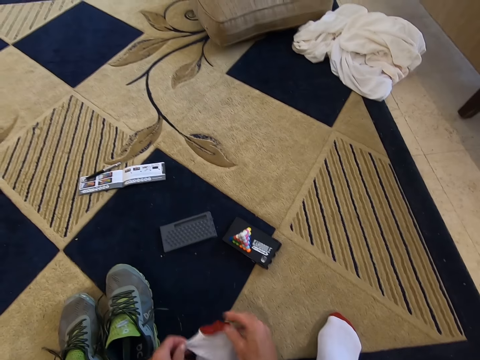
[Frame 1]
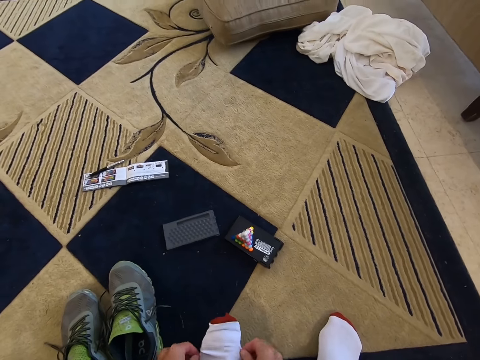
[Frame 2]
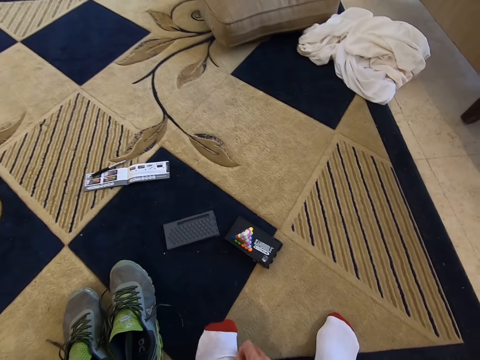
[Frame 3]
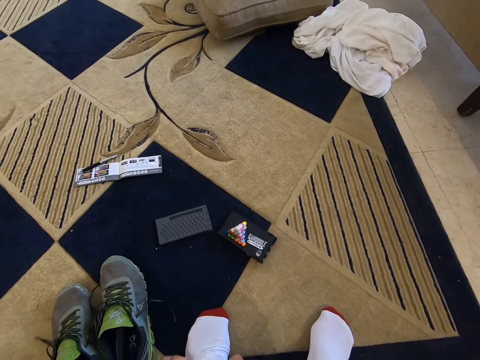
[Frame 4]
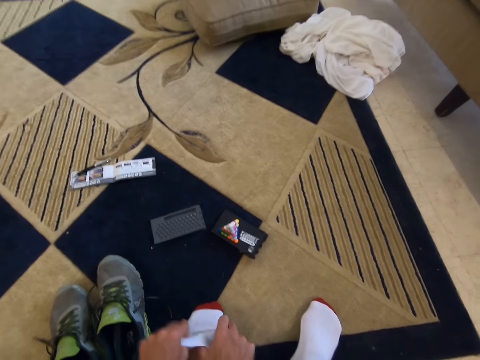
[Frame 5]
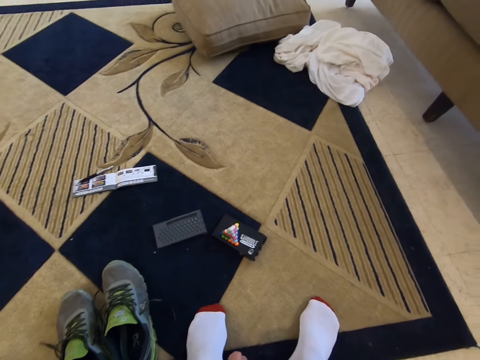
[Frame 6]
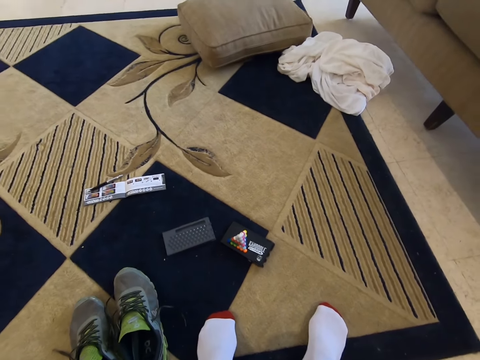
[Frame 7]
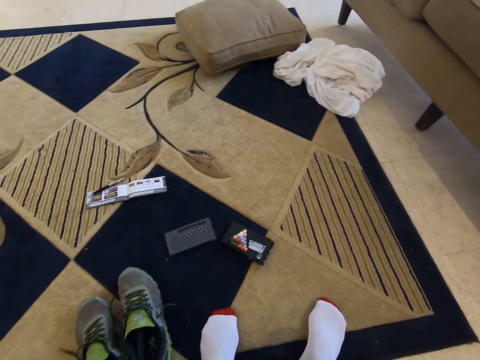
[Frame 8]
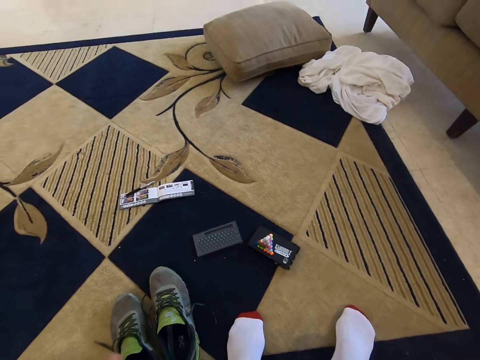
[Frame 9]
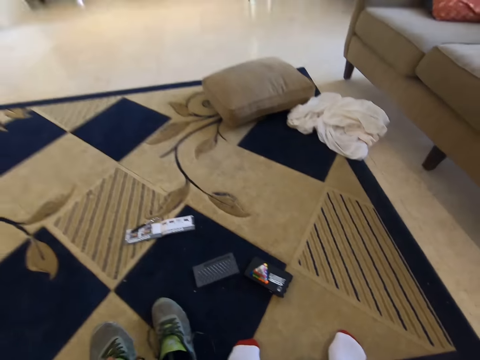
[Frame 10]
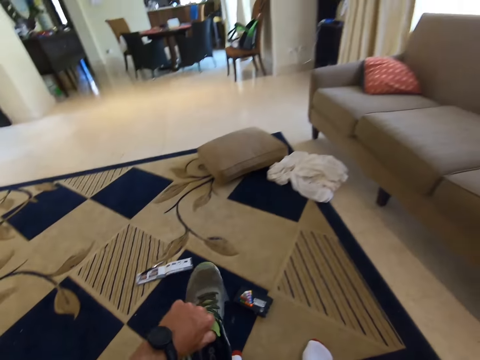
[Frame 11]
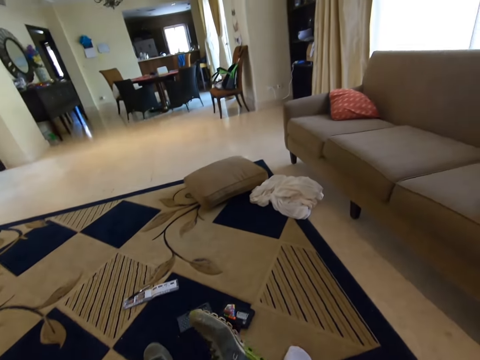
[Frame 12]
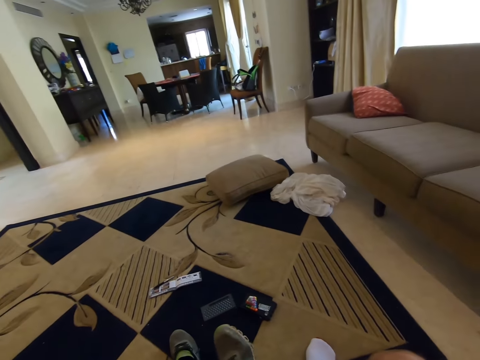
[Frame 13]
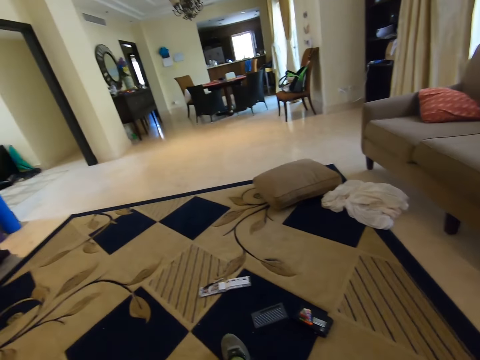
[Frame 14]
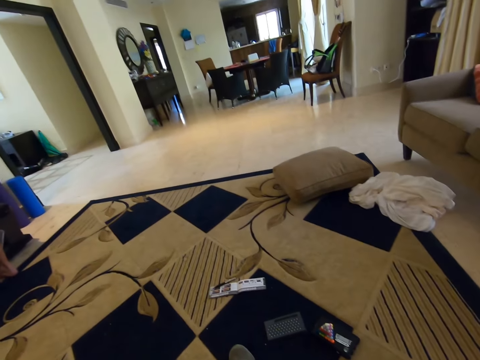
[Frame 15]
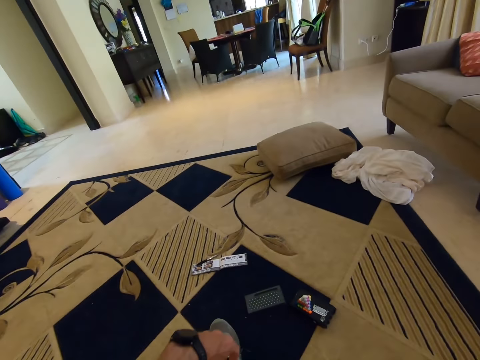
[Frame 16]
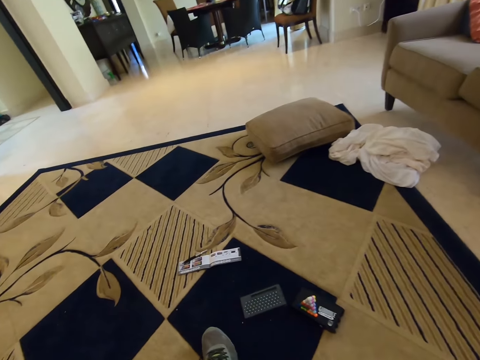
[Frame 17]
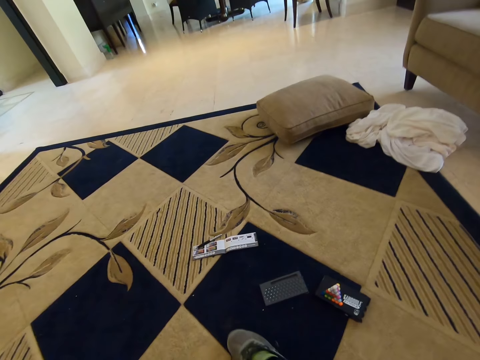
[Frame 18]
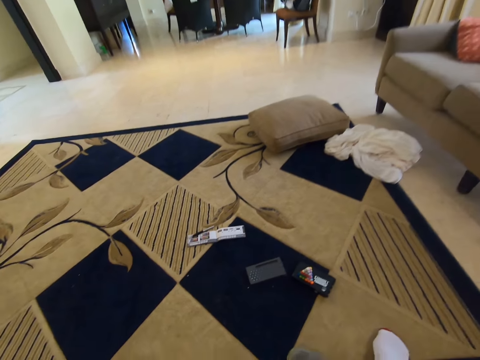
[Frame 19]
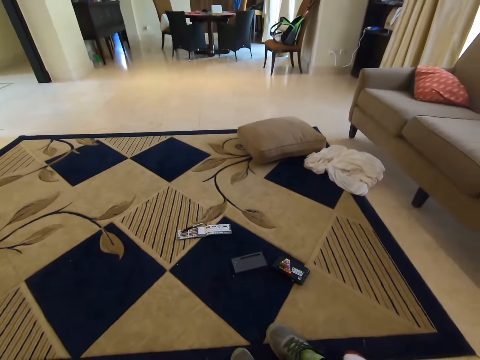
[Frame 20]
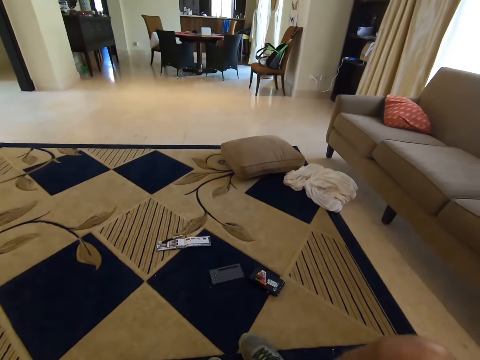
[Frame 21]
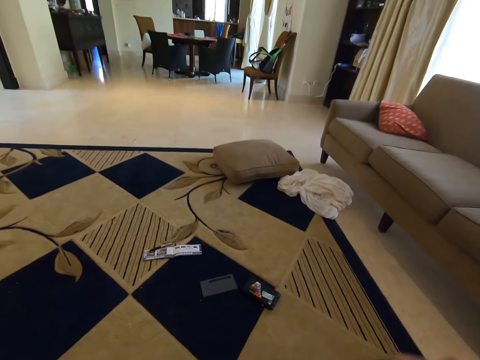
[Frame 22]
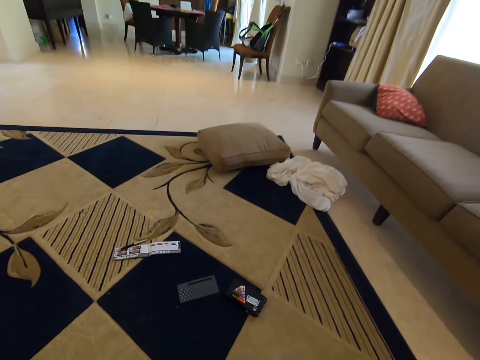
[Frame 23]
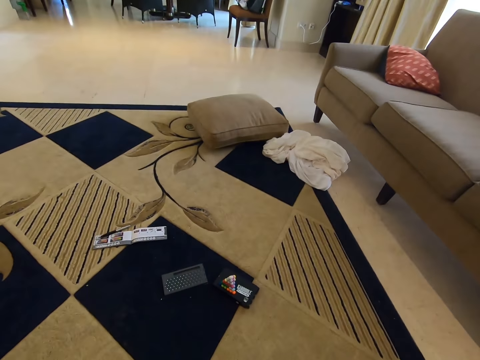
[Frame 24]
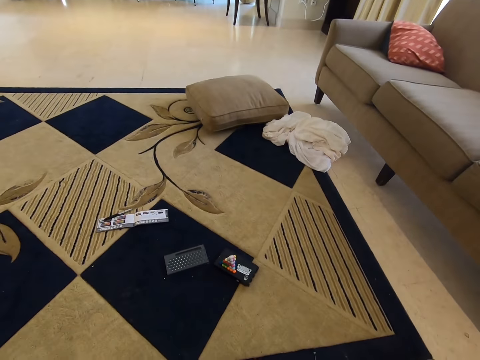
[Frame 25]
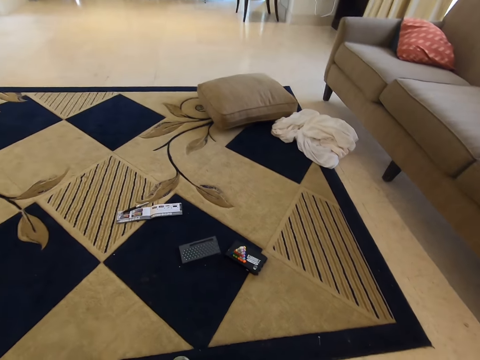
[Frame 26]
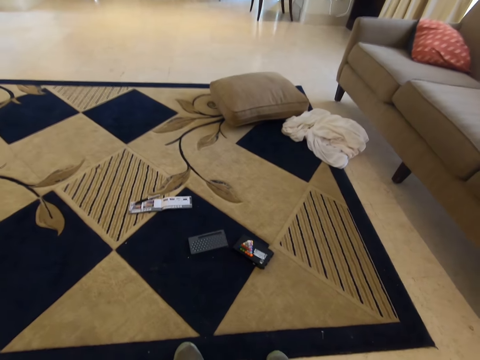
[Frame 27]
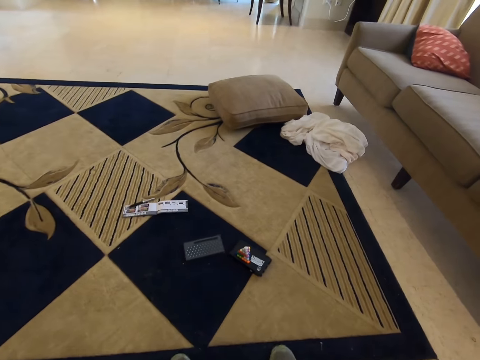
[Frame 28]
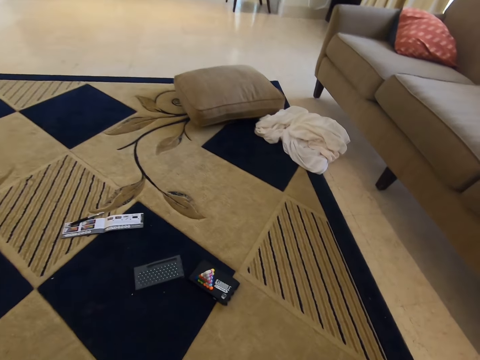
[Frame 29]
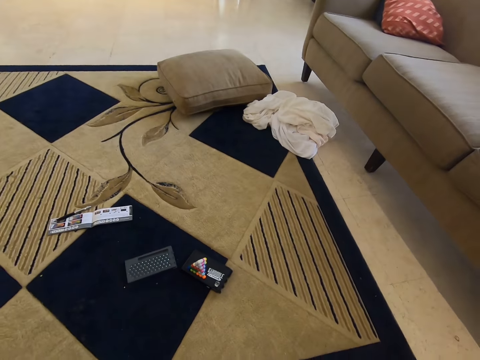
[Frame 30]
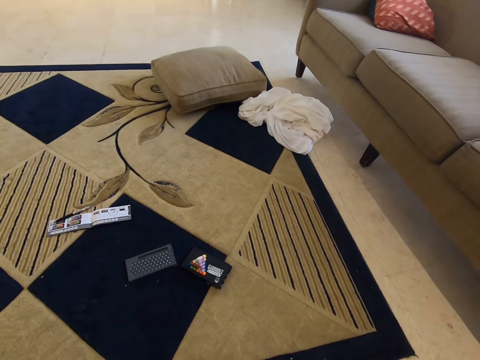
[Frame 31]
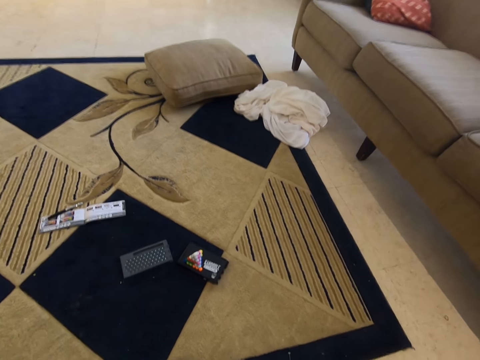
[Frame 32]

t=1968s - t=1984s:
The camera wearer wears shoes. He puts on his shoe.

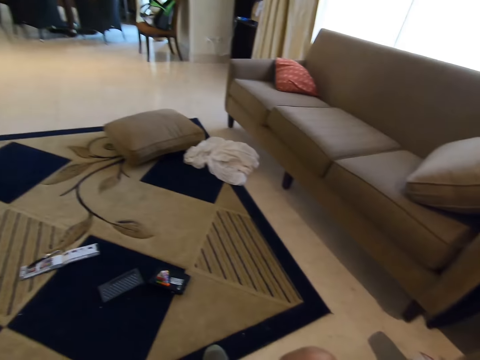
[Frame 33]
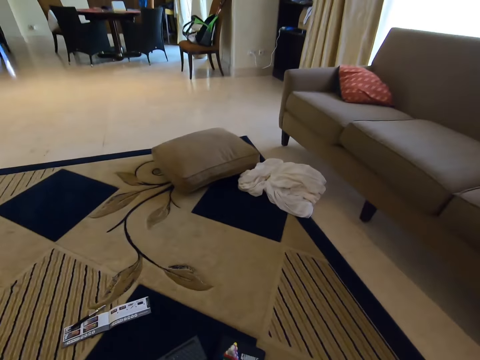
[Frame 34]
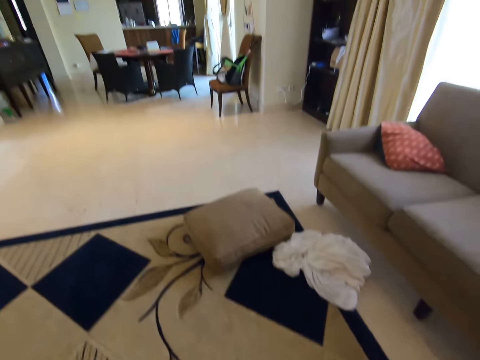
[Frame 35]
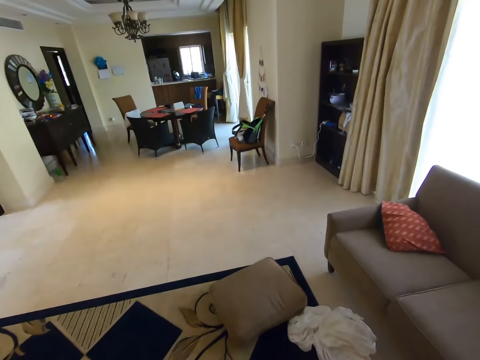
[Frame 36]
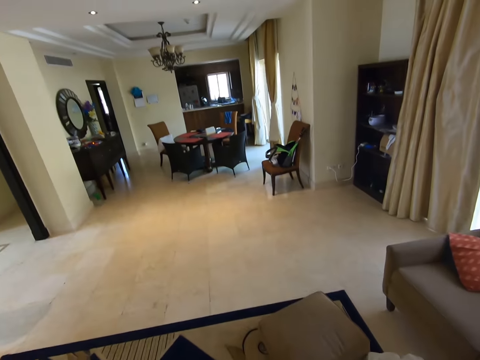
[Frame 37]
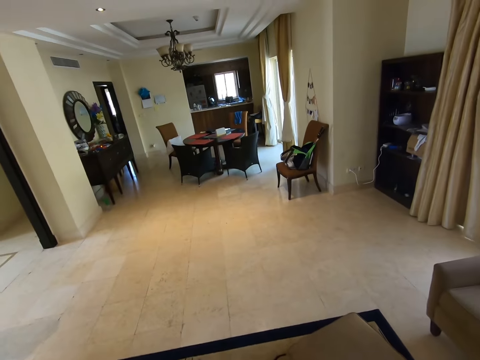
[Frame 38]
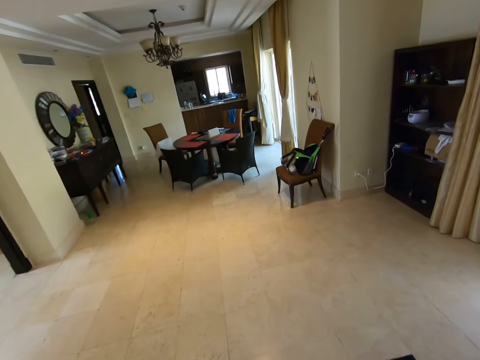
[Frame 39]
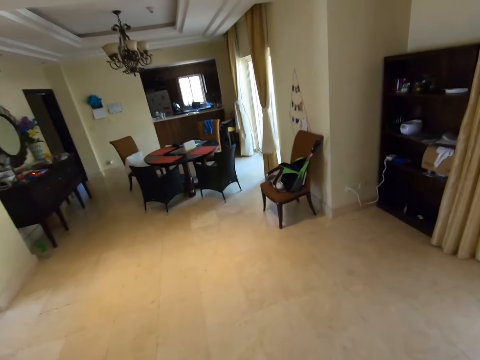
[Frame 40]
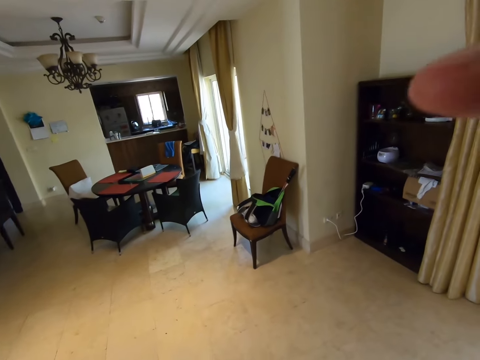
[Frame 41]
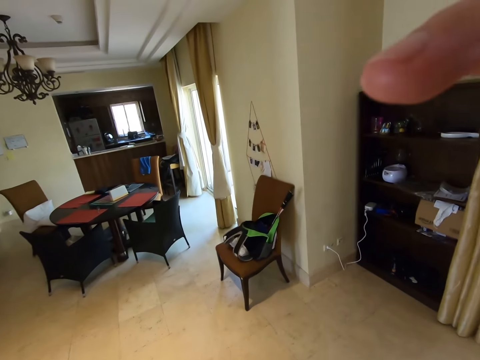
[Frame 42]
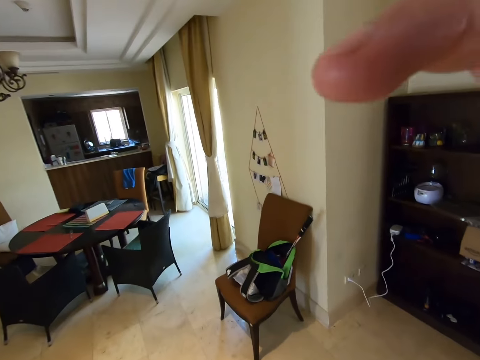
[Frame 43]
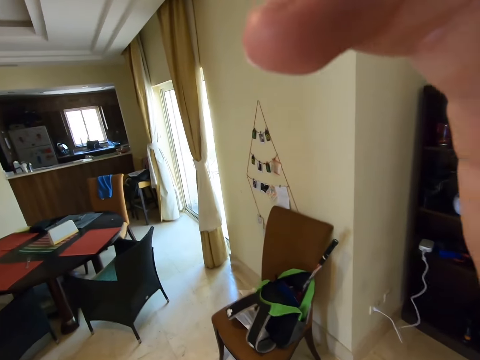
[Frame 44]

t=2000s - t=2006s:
The camera wearer walks around the house.
